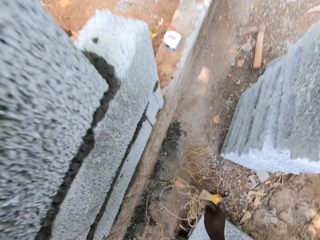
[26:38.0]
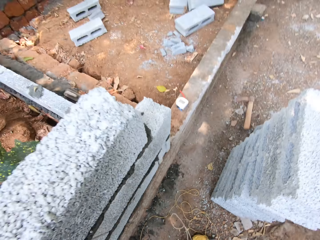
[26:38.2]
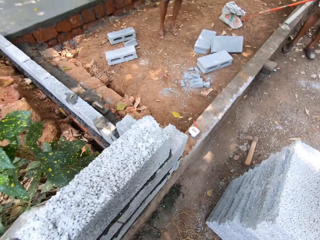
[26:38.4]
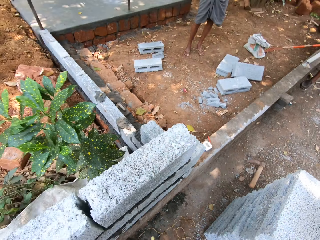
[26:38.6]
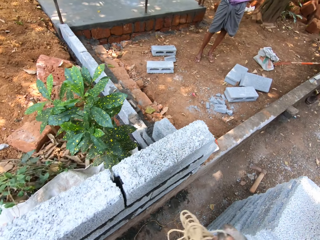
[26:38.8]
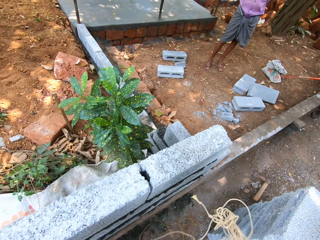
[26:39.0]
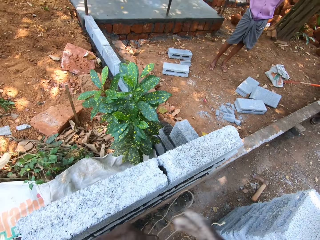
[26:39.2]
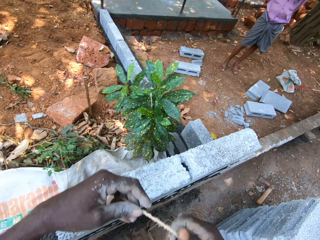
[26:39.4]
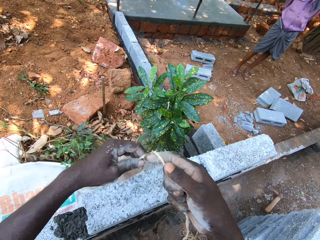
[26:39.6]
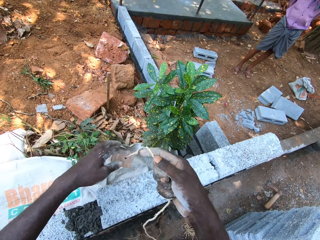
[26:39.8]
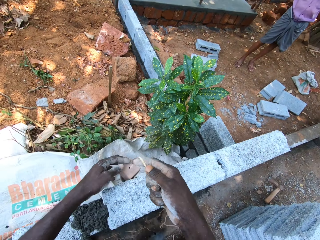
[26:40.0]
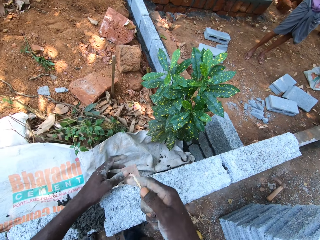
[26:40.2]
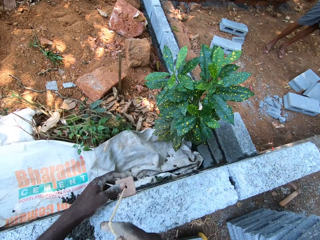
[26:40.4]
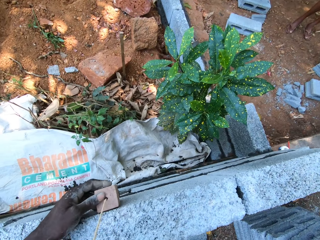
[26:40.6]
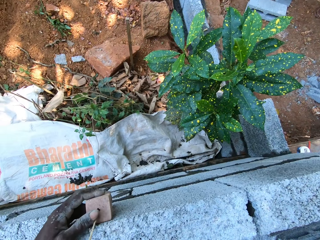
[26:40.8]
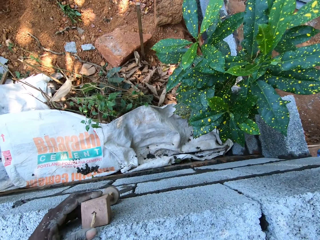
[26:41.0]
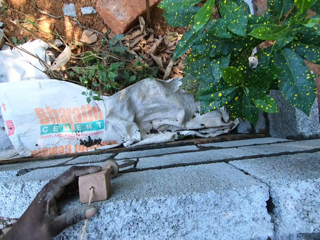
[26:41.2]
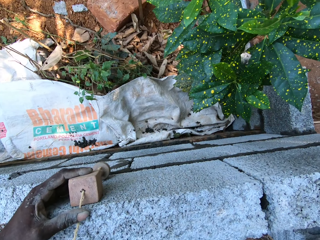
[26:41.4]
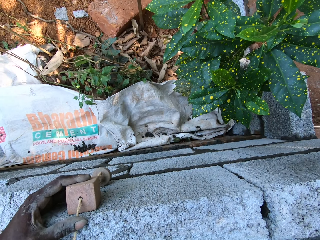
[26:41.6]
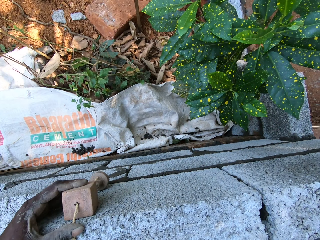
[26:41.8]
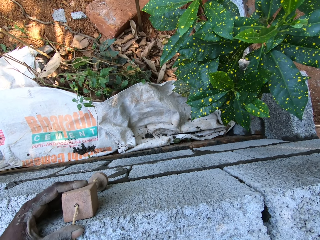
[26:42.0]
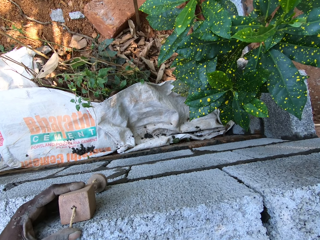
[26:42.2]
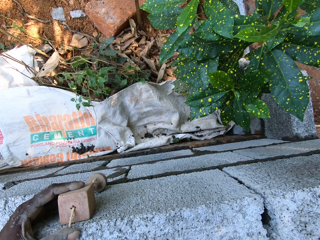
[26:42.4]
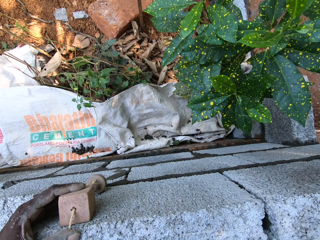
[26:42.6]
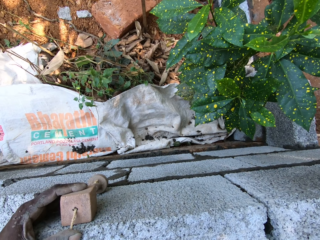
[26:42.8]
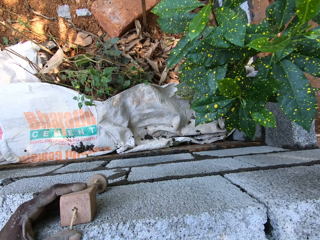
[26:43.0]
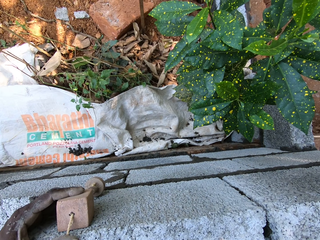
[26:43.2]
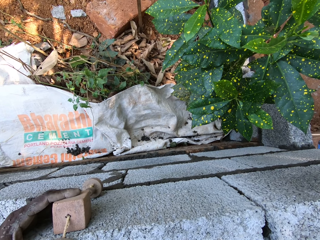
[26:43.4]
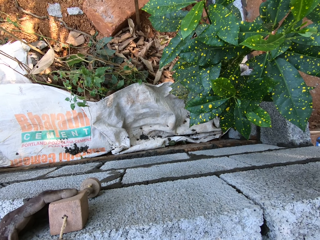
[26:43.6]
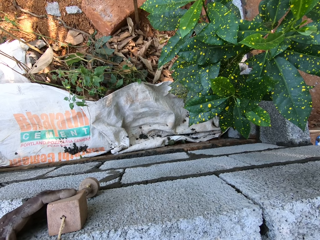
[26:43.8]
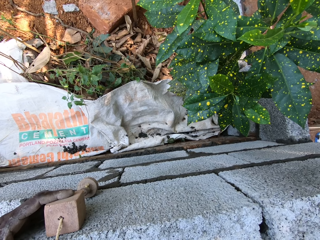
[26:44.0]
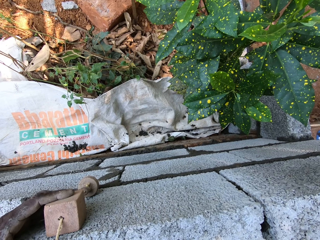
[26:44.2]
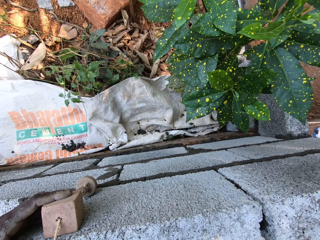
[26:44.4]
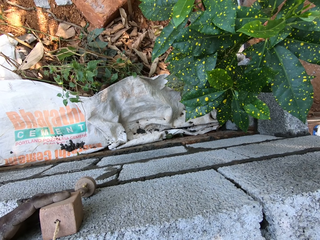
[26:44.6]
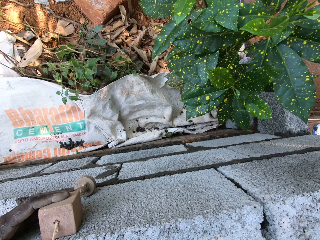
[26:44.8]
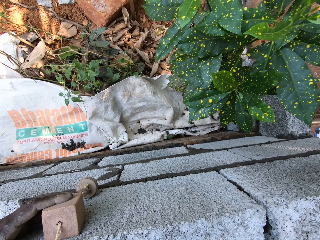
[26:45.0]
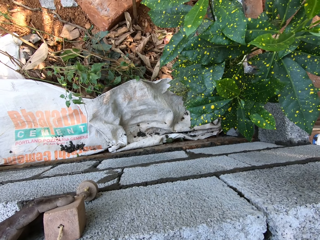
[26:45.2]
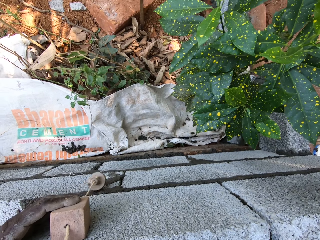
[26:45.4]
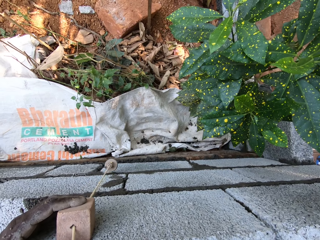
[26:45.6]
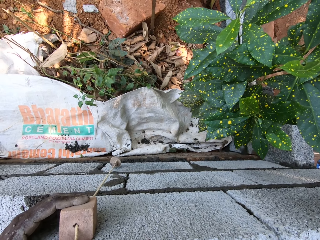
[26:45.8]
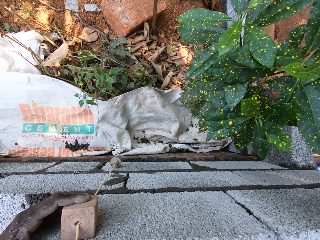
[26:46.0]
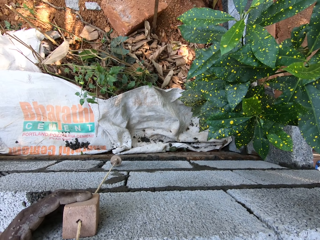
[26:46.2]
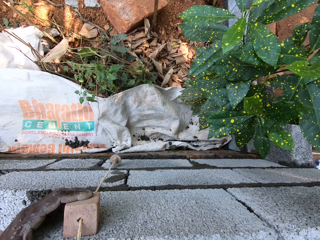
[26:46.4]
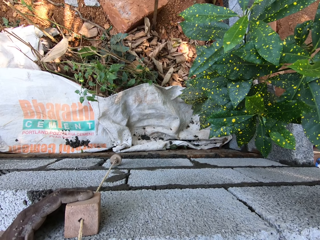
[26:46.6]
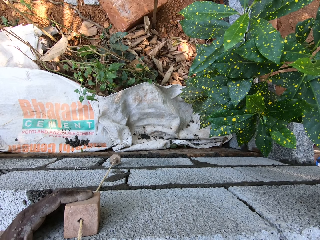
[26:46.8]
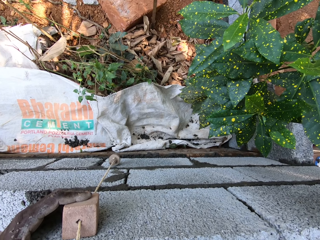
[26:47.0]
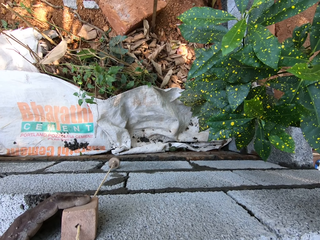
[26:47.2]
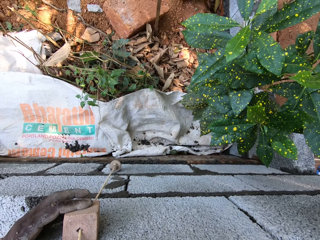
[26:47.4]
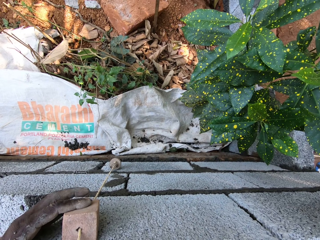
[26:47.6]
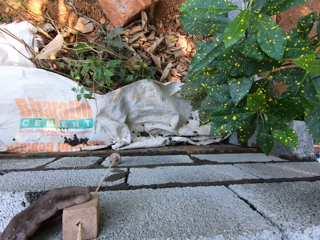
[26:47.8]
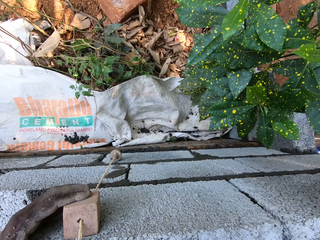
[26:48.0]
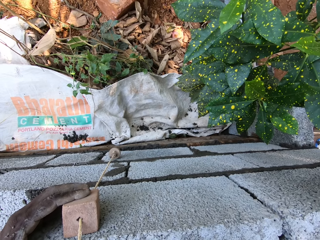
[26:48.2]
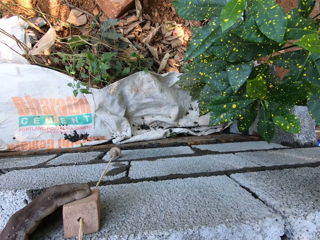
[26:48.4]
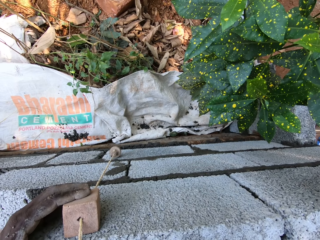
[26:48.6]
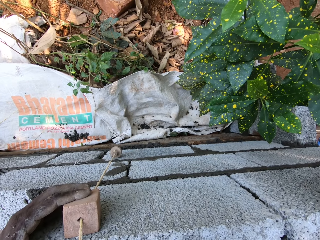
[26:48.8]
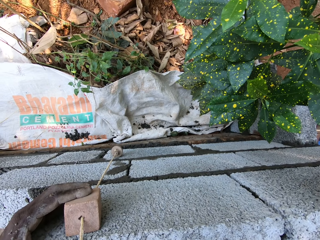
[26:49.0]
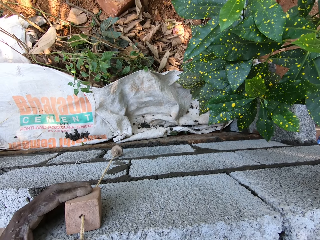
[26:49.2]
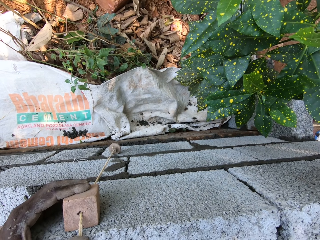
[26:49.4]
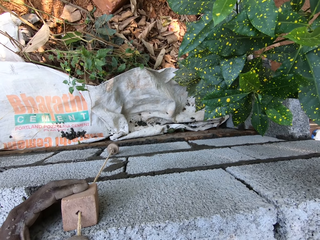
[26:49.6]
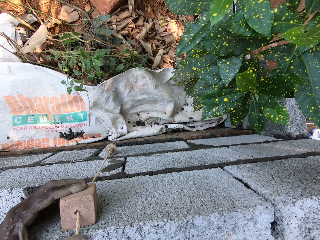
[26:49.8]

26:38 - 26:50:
The camera wearer picks up the rope or plumb bob from the ground with his right hand. He levels the bricks with the plumb bob. He examines the wall with the rope in both hands.

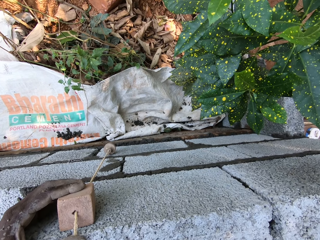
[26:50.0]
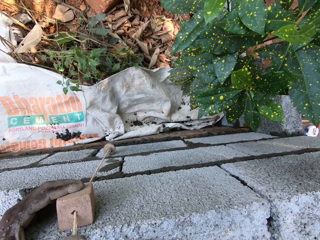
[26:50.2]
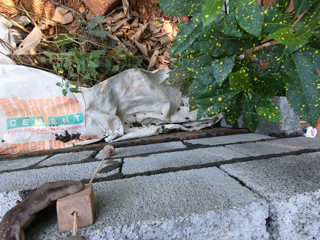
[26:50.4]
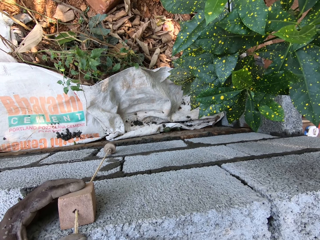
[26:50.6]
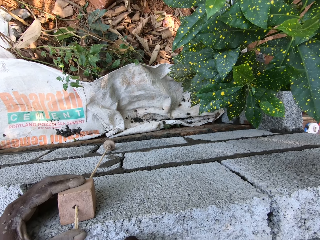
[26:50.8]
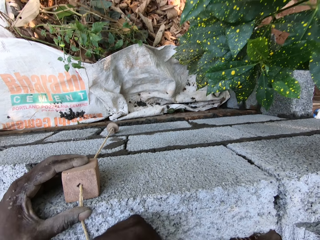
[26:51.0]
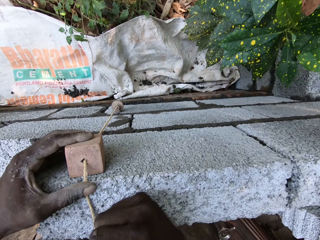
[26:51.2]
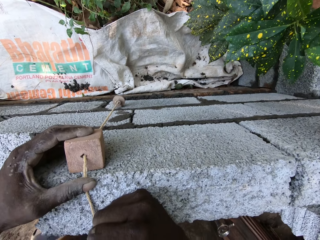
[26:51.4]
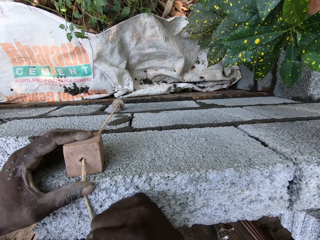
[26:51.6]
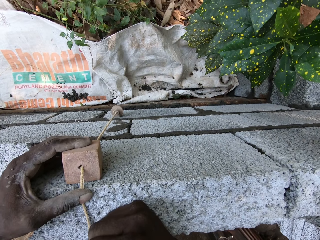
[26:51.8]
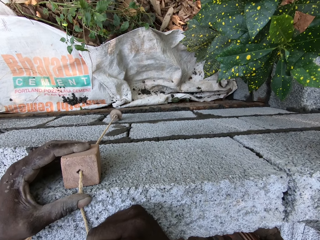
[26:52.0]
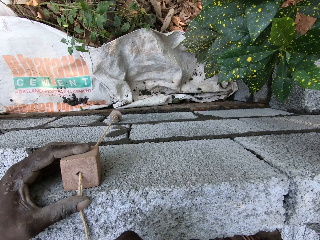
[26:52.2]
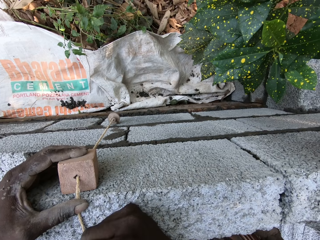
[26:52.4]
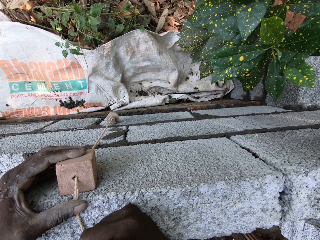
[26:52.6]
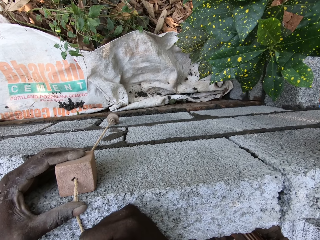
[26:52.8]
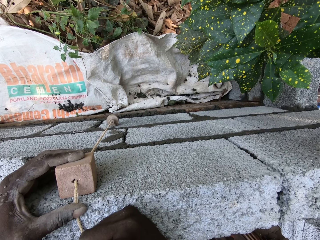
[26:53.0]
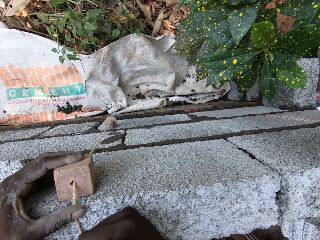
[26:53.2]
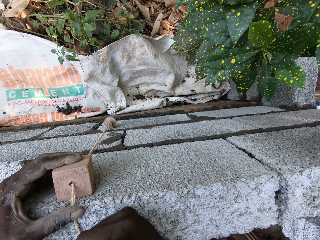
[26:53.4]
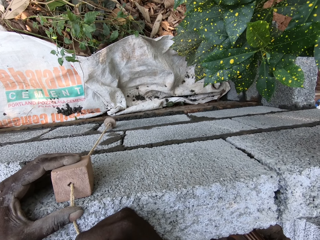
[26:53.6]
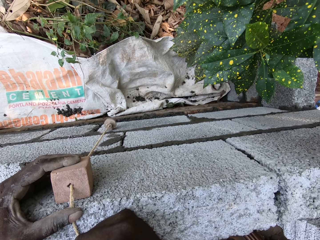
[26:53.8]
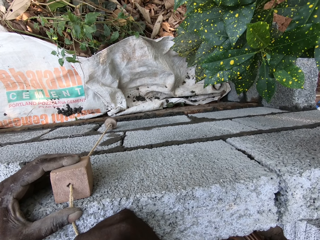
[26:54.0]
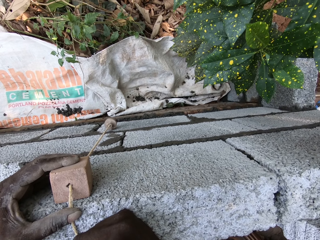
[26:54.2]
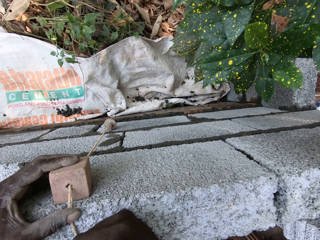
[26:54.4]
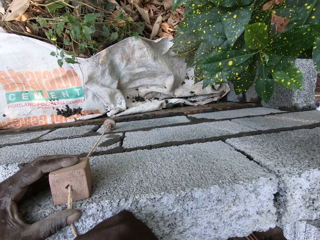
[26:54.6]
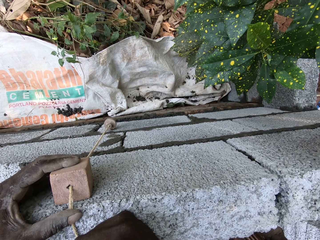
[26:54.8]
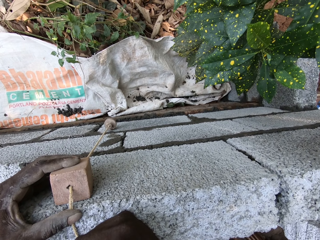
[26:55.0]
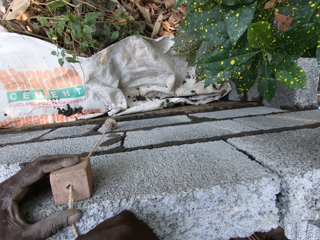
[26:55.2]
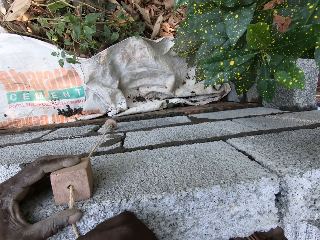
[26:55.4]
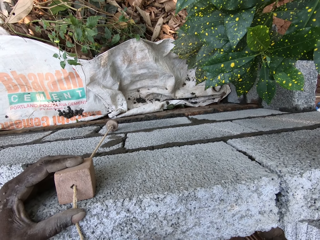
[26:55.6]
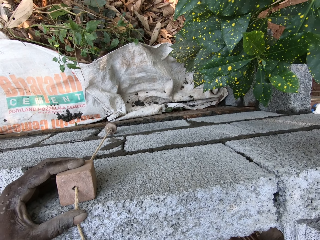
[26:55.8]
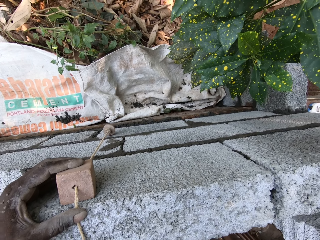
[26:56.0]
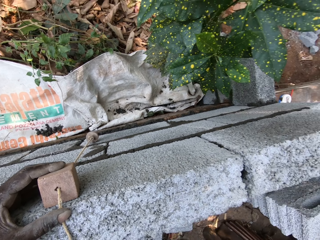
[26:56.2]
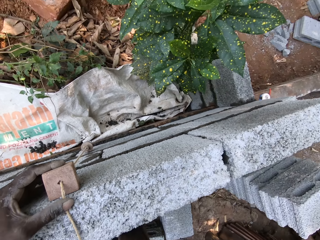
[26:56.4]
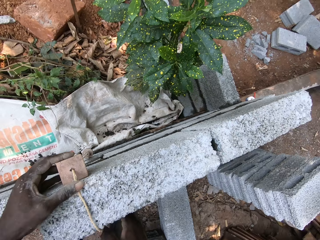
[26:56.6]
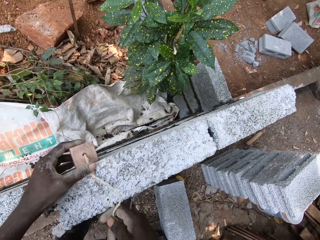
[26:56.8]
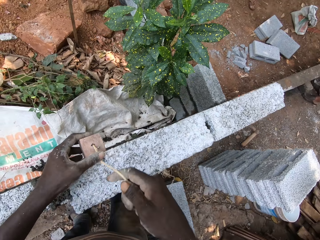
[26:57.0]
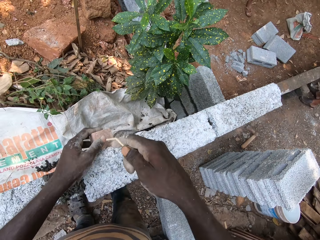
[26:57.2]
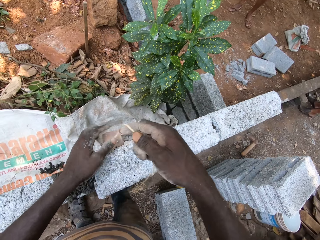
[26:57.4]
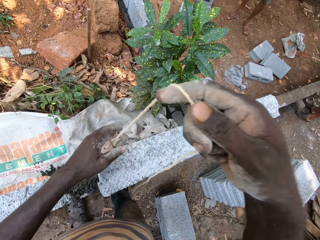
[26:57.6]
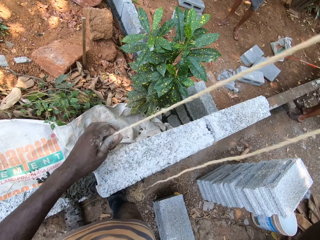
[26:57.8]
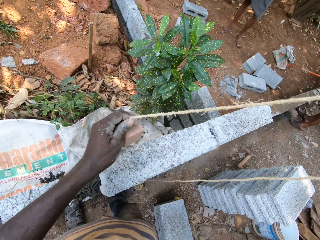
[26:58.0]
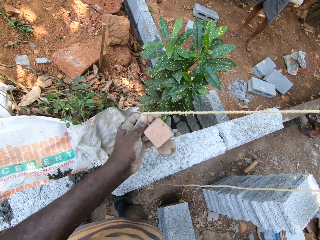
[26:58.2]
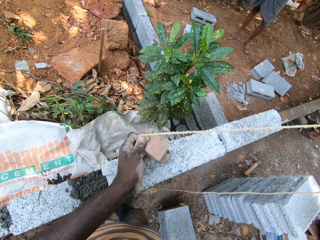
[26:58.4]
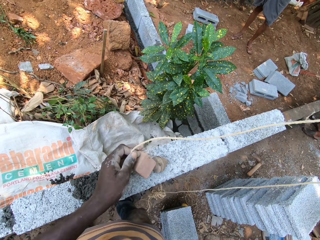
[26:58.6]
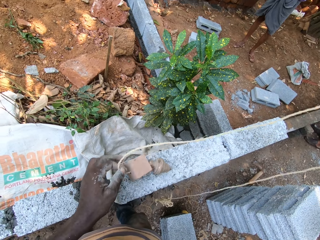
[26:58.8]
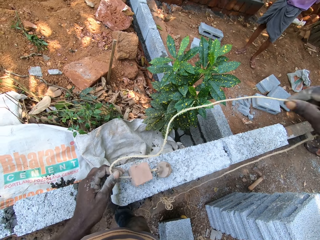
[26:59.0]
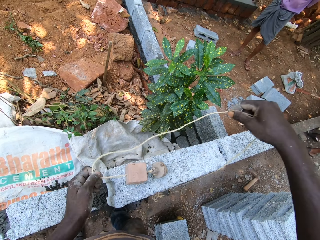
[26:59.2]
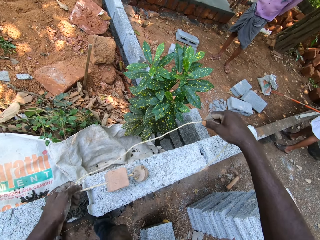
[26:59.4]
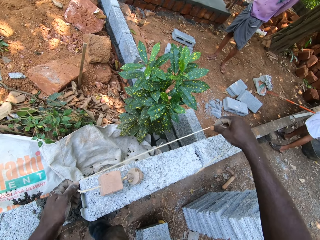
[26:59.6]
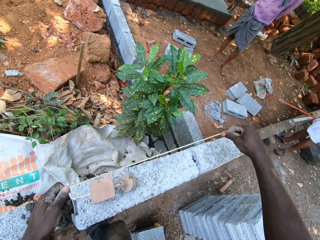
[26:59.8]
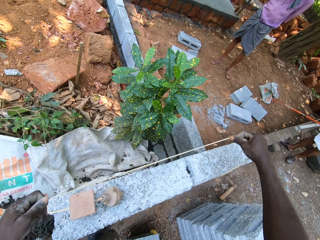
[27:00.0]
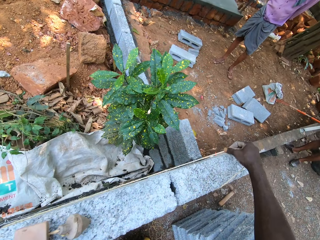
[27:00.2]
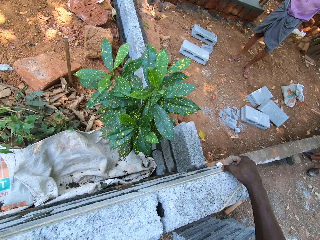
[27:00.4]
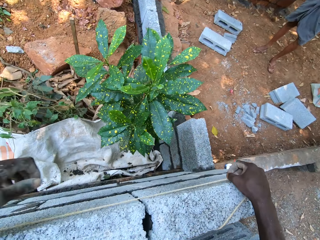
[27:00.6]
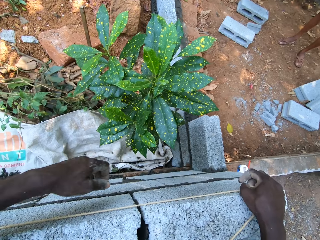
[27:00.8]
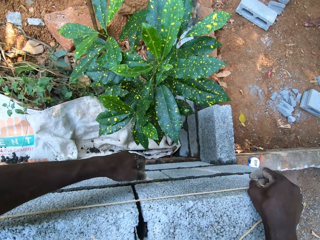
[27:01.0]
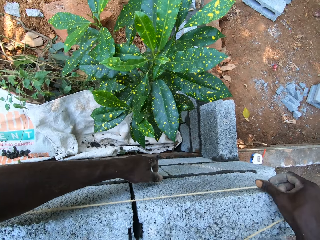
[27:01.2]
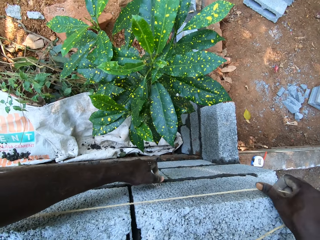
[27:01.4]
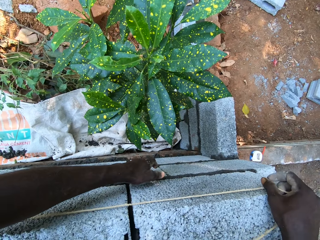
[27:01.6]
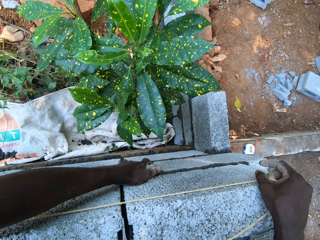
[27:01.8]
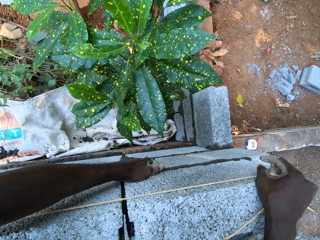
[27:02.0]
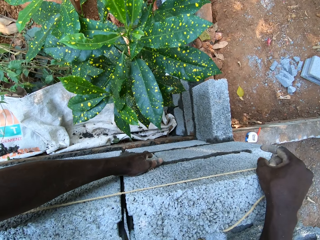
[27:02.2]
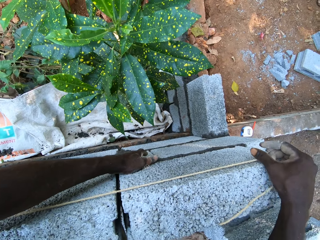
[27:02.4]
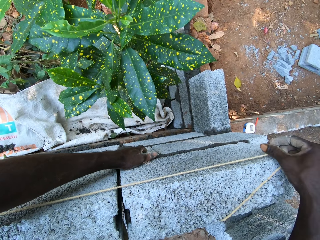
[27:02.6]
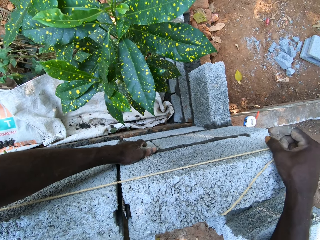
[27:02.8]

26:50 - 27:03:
The camera wearer removes the plumb bob. They put the plumb bob on the brick. They level the bricks using the plumb bob.
